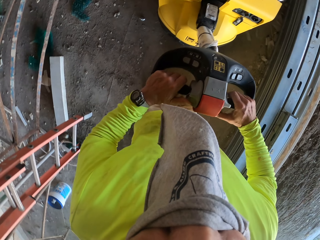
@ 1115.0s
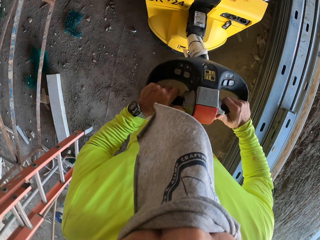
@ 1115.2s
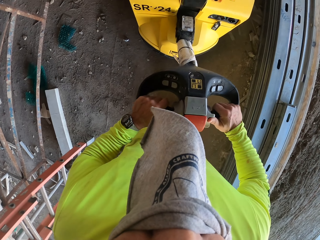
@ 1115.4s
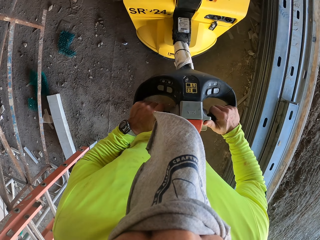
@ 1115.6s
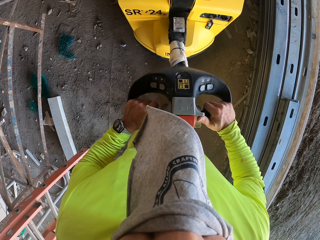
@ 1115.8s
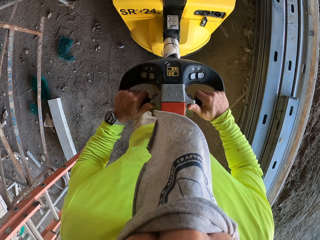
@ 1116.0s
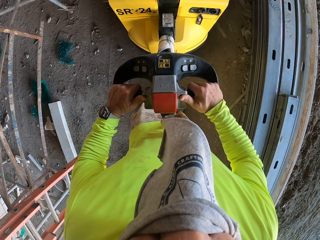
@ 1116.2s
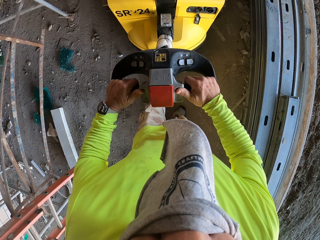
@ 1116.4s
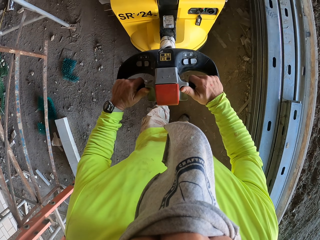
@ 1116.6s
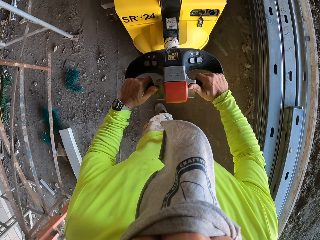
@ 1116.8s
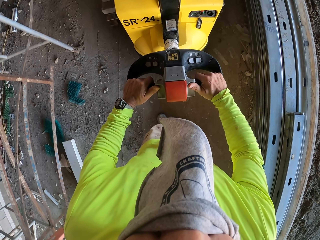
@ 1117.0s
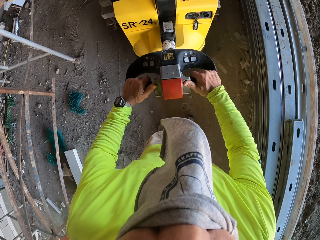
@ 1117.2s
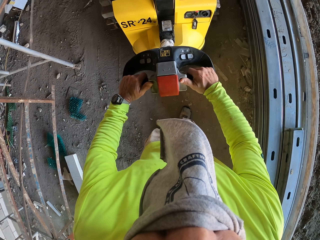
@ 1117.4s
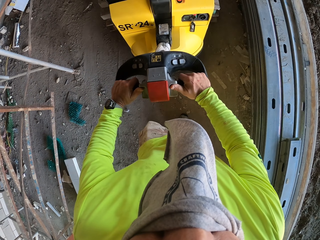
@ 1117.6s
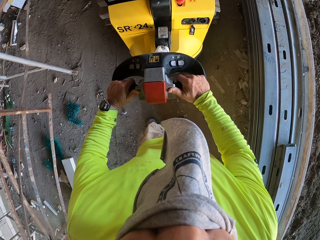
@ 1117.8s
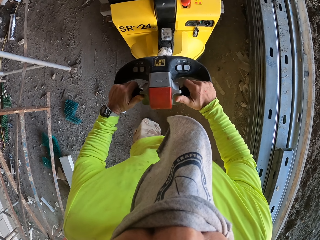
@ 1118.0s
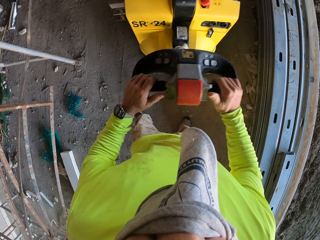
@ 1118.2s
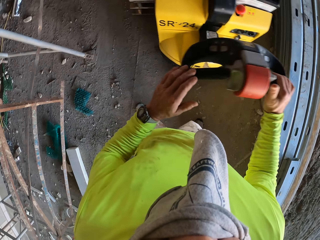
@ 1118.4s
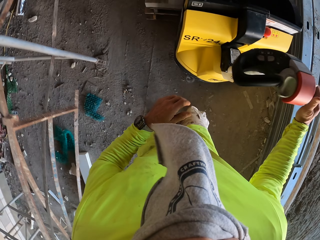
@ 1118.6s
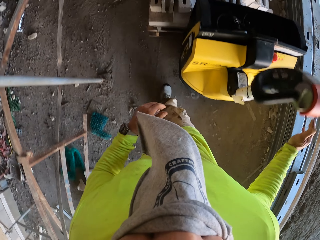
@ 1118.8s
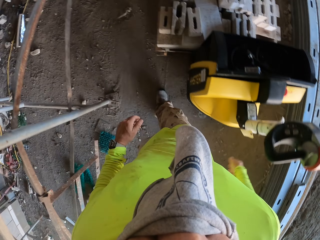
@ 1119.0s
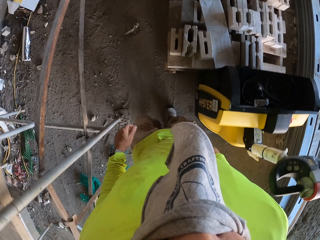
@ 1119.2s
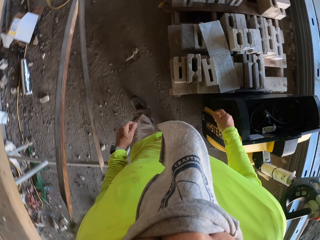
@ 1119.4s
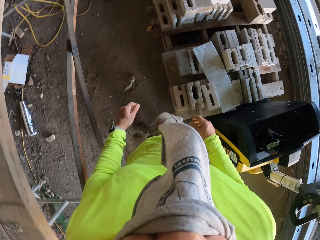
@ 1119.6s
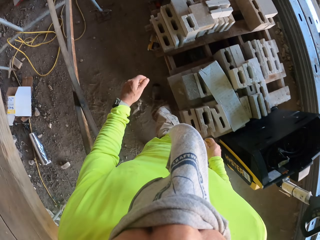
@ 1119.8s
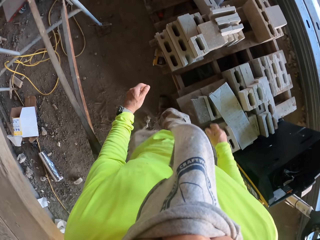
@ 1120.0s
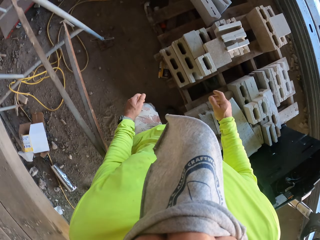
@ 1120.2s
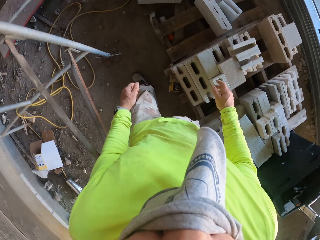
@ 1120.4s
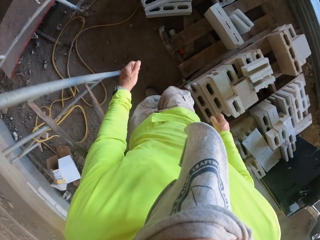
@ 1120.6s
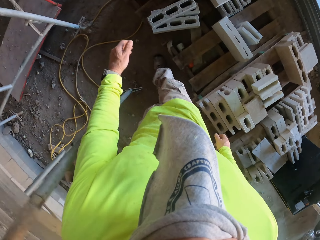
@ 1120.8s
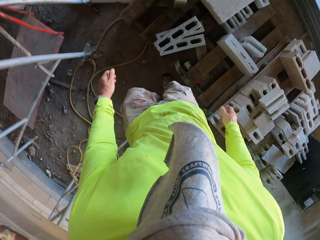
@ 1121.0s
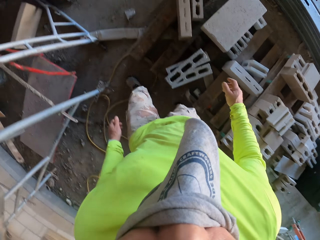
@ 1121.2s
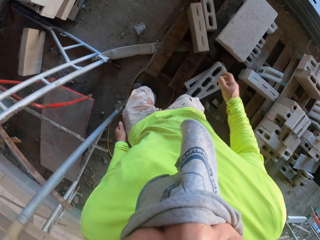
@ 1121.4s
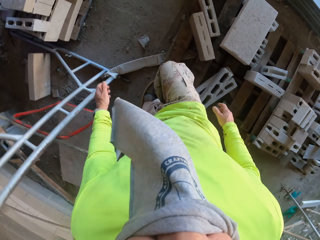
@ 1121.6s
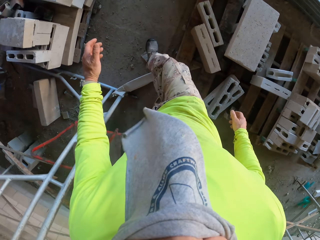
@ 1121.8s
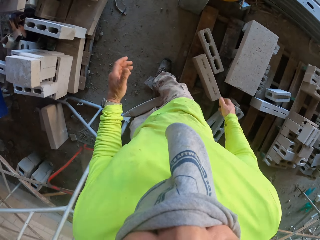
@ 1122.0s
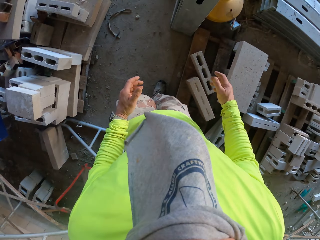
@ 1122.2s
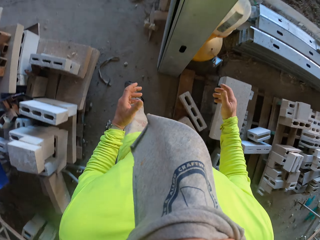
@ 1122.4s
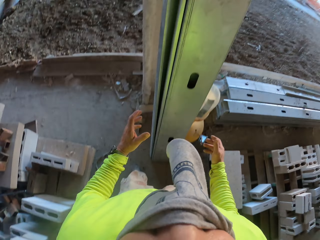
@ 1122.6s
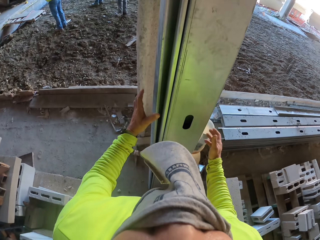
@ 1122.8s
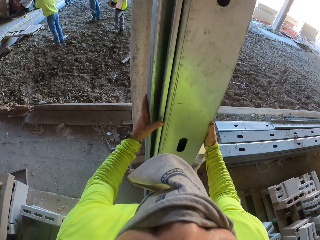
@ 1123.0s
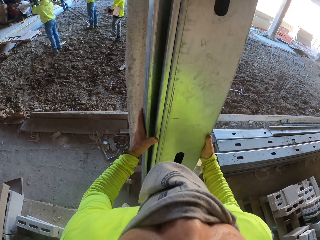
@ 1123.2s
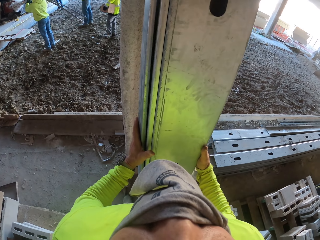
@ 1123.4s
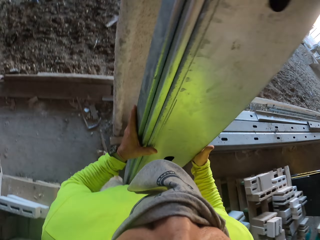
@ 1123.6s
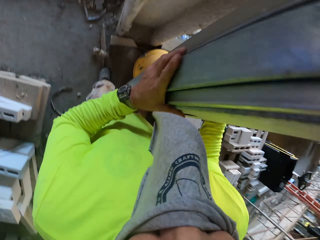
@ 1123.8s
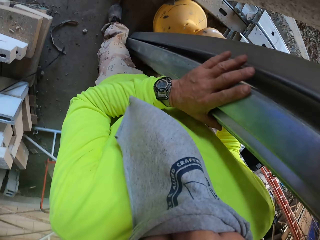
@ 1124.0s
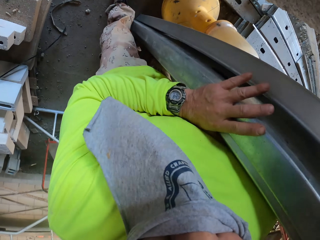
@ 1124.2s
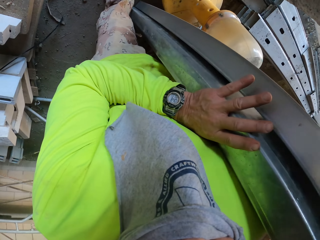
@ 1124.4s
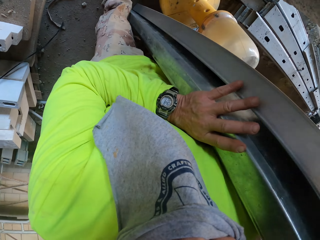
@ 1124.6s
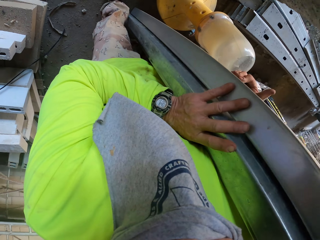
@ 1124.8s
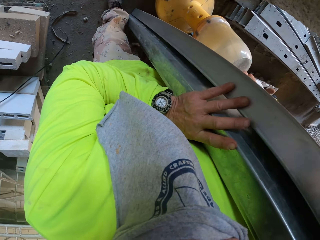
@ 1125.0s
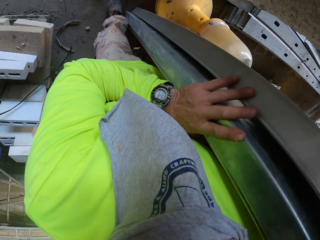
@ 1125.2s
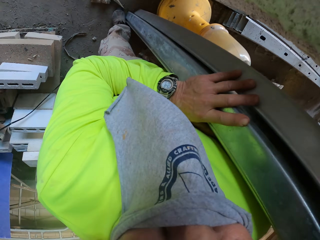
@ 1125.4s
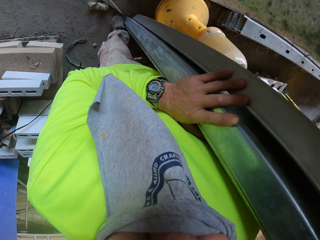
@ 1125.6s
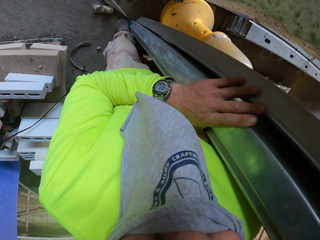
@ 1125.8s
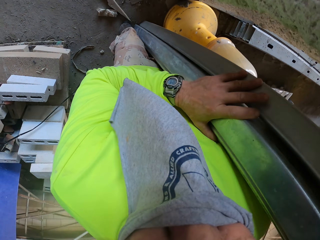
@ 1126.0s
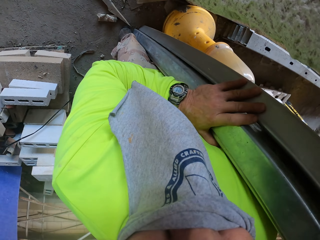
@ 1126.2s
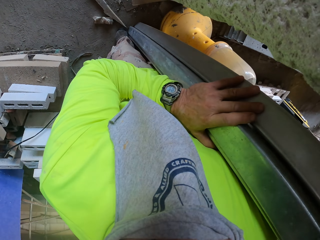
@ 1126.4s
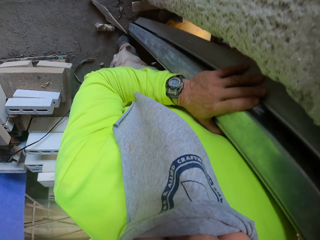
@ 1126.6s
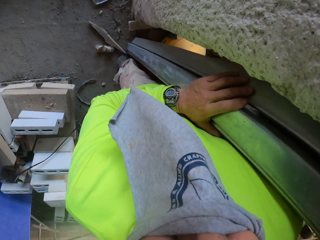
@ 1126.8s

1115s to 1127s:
The camera wearer pushes the brick carrier. They walk around the construction site. They stop to push the brick carrier. They lift the metal post.

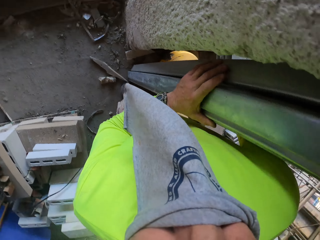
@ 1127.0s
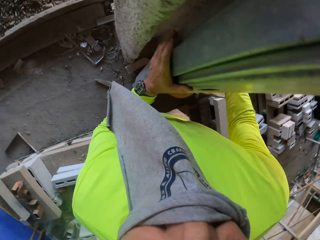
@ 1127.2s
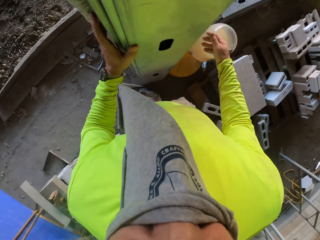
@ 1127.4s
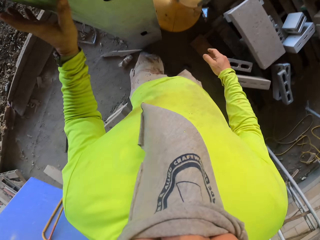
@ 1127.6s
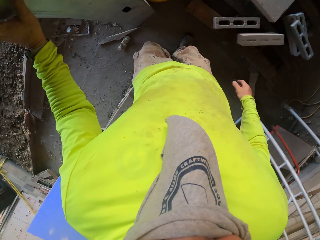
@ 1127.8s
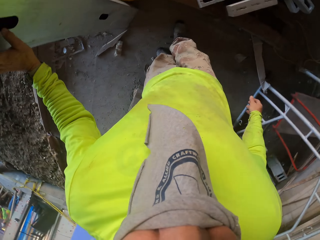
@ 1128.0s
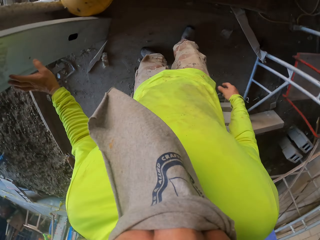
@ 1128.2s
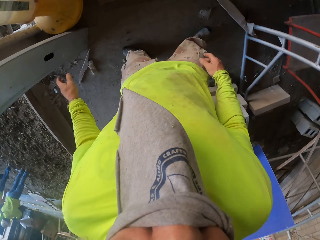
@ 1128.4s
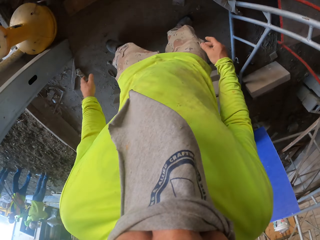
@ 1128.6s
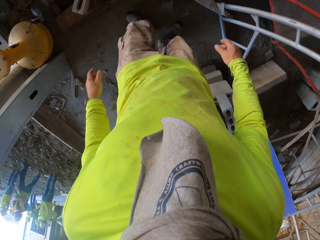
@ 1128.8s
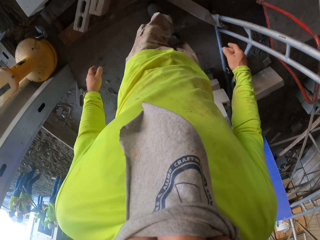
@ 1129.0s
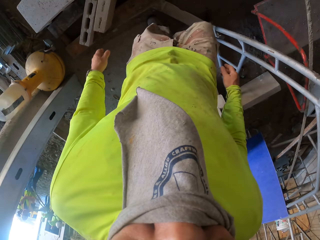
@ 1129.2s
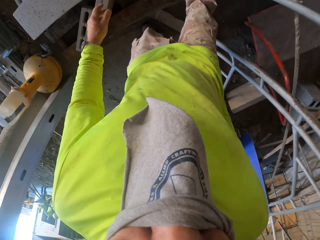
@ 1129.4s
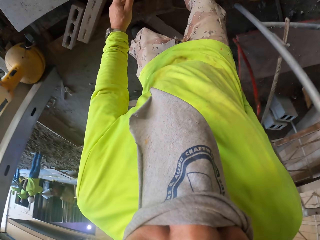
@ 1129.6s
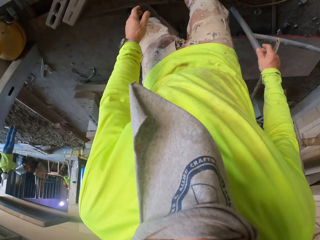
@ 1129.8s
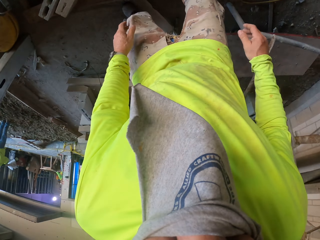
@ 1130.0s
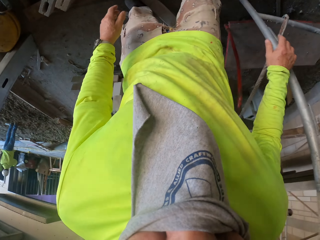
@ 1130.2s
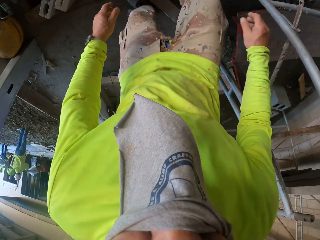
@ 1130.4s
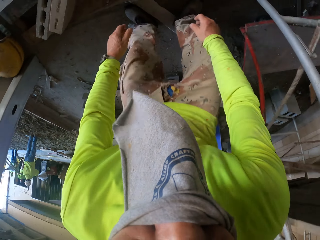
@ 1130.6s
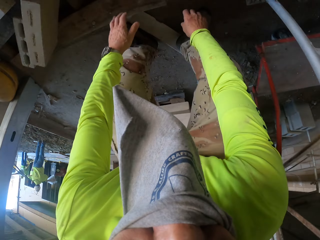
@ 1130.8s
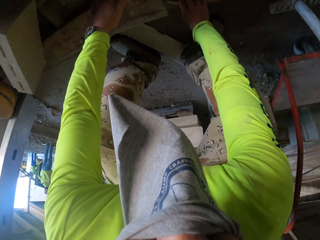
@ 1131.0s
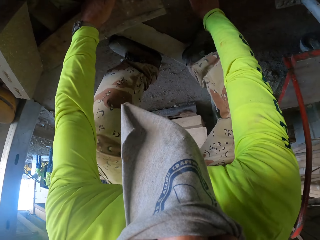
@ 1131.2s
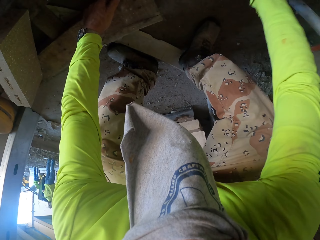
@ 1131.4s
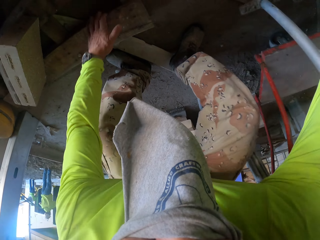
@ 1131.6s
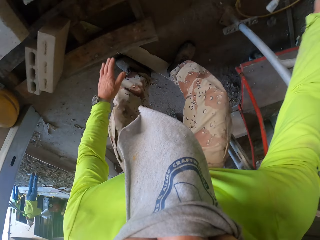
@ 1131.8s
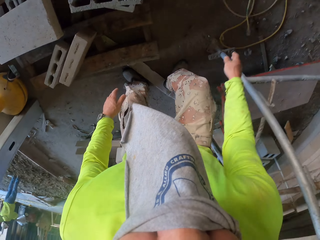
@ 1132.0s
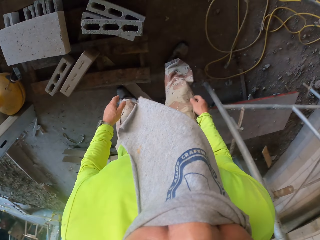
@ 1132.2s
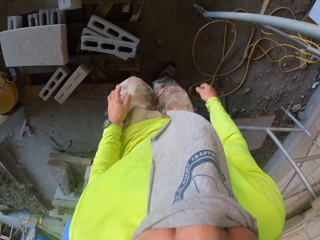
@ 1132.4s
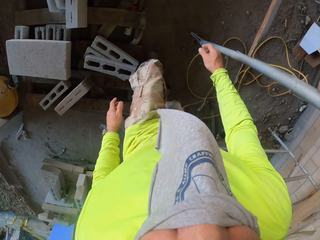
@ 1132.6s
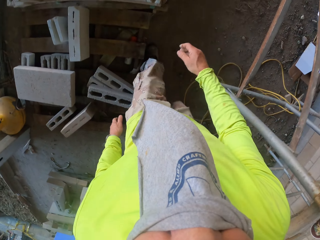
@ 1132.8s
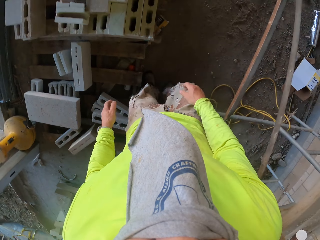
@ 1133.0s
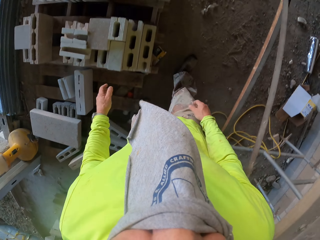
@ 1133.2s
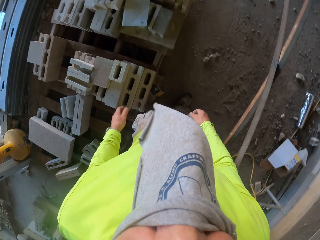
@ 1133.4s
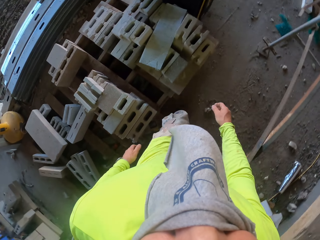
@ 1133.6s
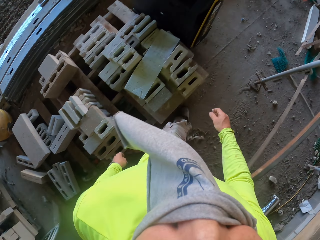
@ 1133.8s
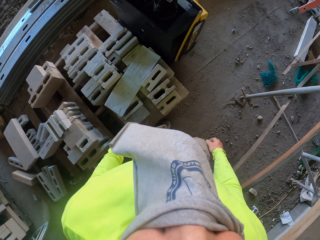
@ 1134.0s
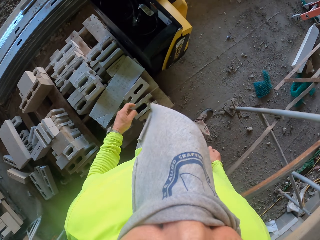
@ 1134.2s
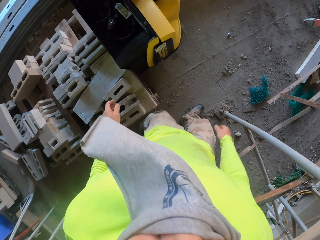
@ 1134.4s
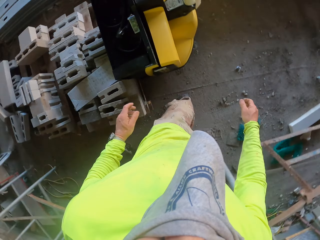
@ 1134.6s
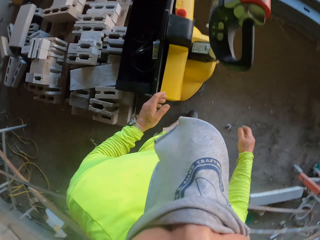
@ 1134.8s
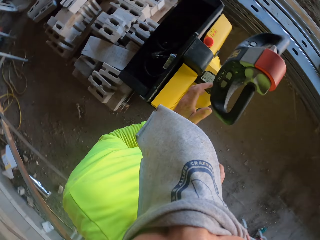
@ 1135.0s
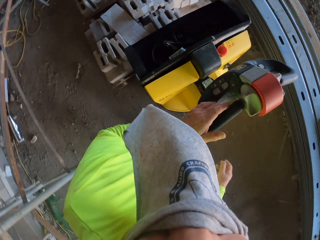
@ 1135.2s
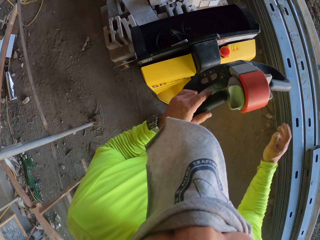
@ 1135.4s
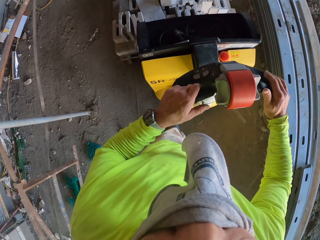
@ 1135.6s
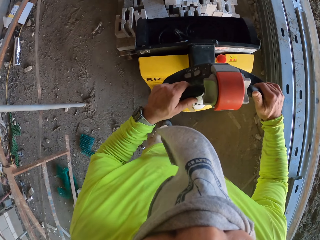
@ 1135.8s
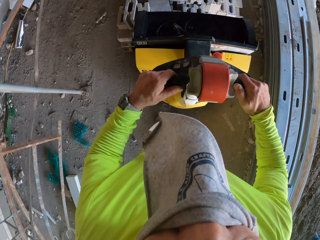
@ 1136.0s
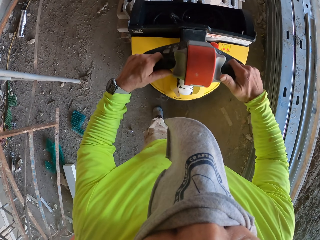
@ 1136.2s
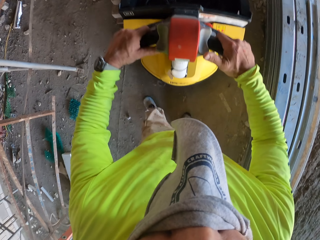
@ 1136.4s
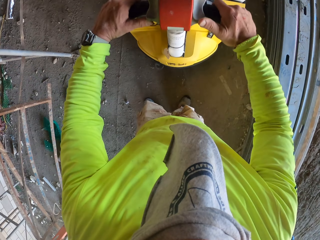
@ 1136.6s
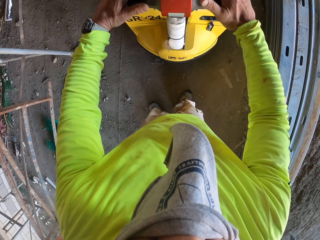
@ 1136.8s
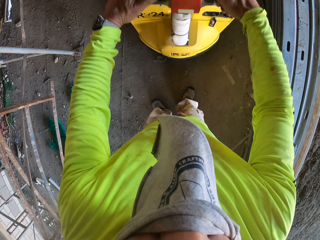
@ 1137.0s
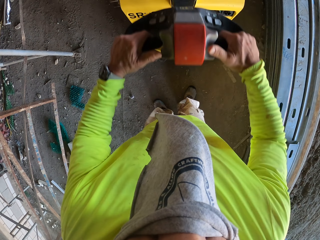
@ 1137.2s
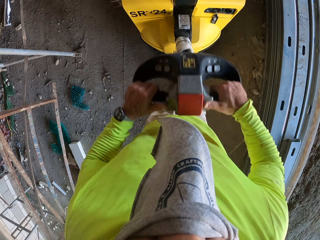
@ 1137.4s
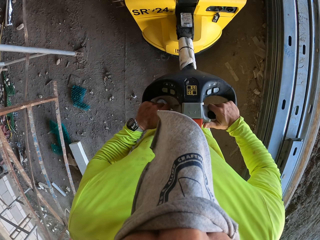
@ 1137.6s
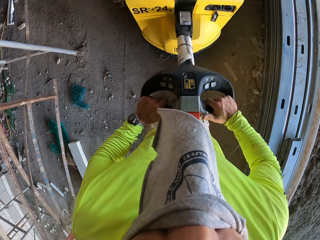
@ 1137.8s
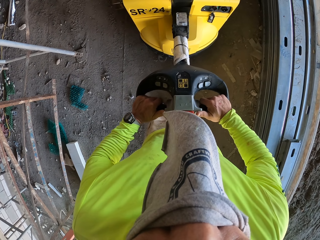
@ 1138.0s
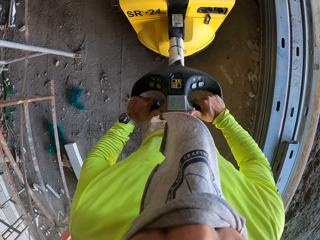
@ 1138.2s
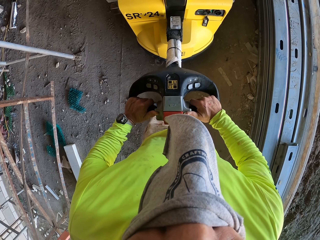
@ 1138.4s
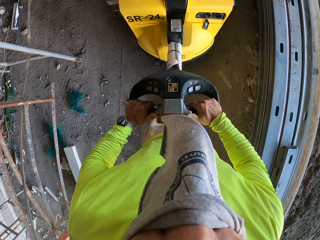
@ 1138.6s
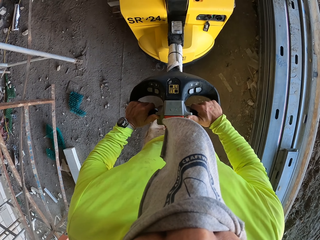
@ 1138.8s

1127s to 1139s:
The camera wearer walks around the construction site. They pull the mini forklift.
